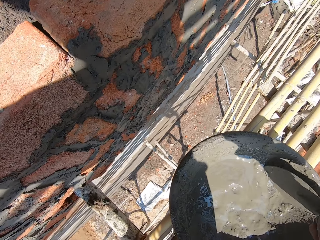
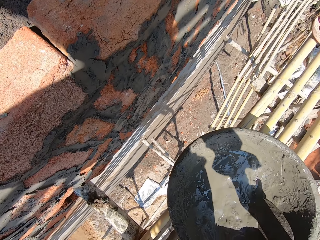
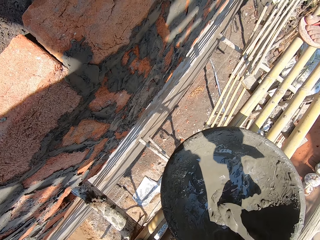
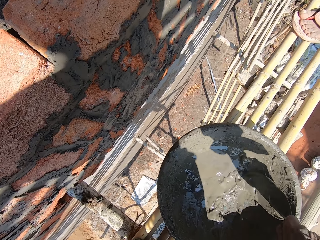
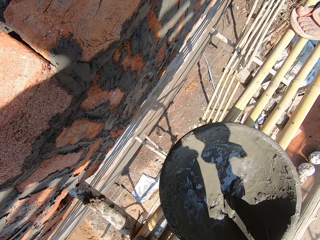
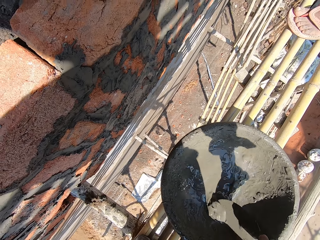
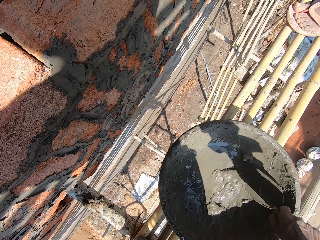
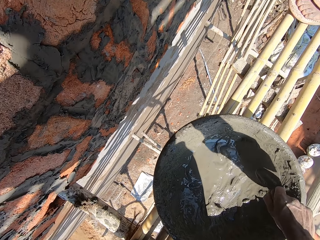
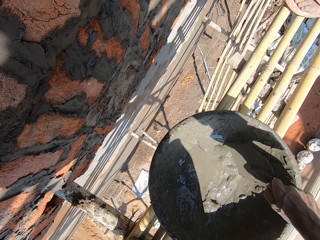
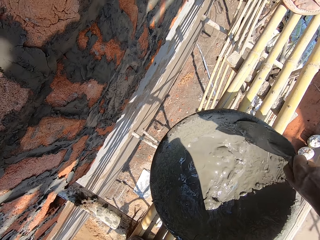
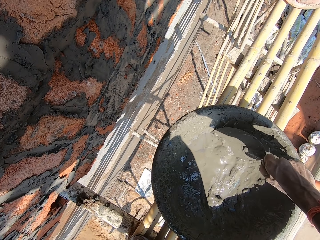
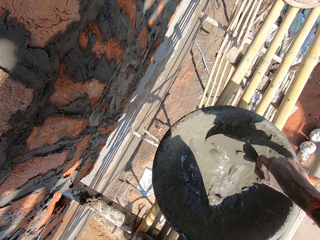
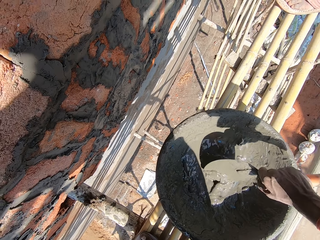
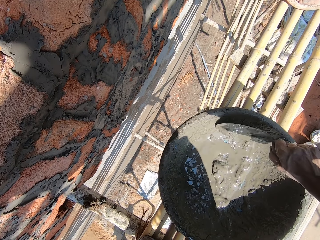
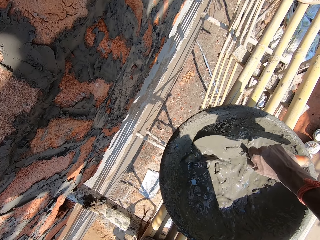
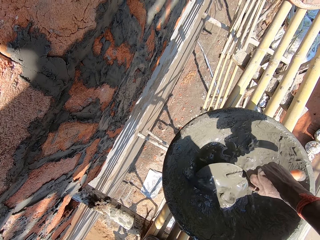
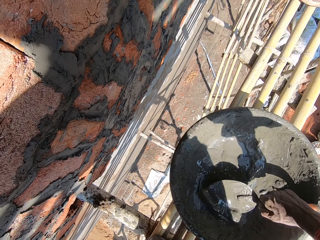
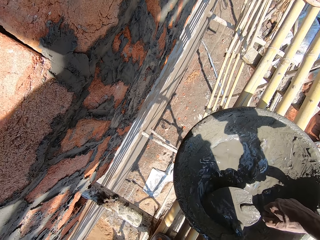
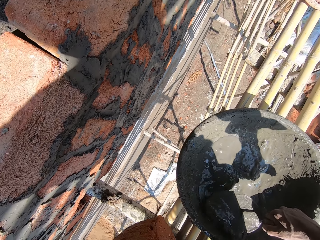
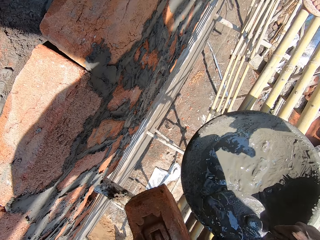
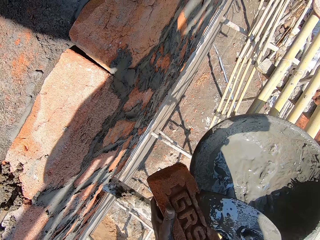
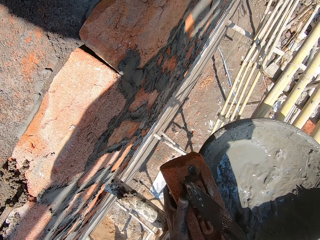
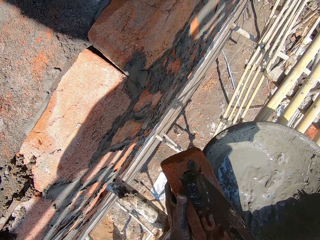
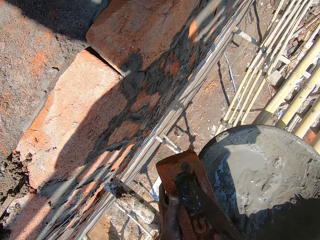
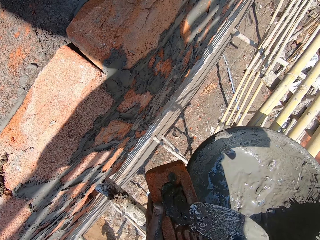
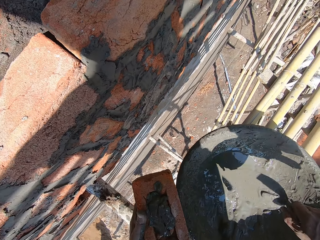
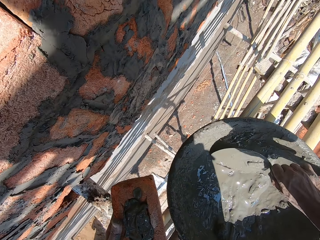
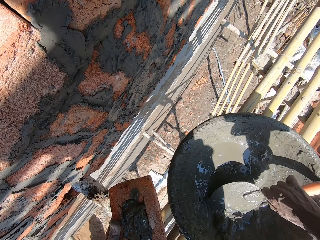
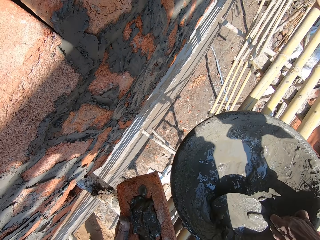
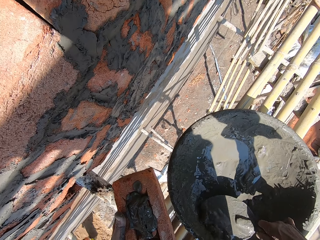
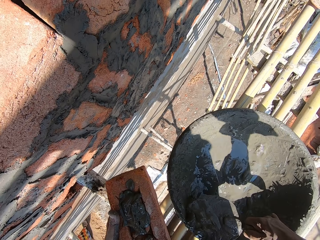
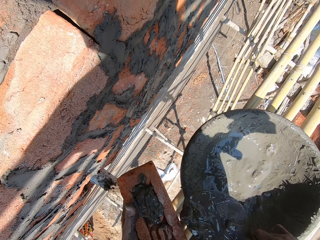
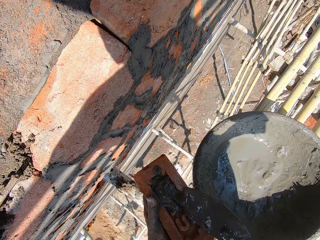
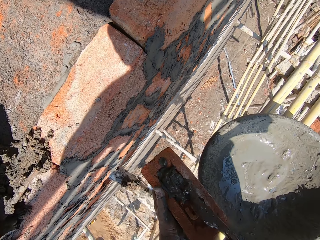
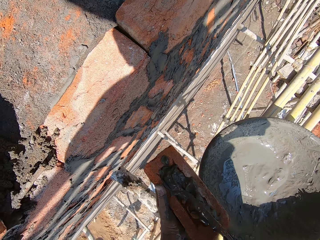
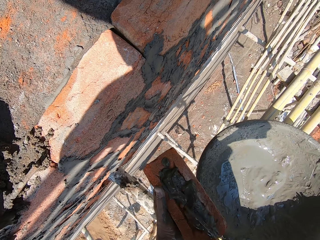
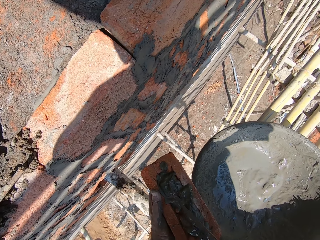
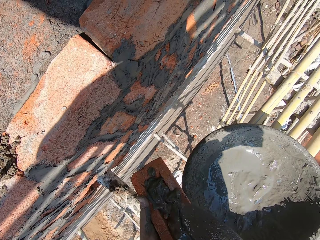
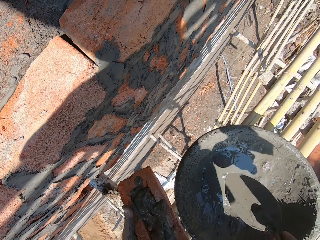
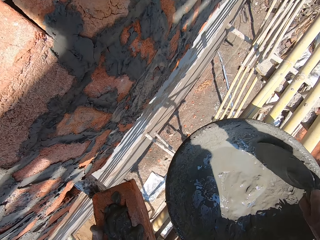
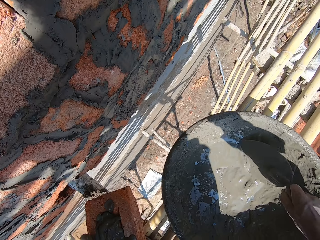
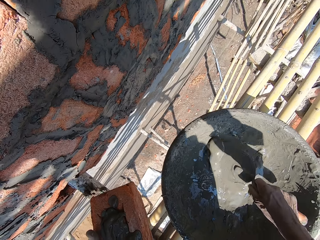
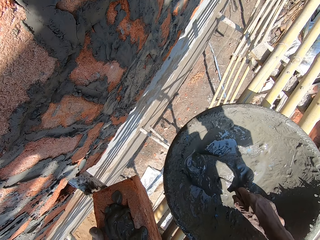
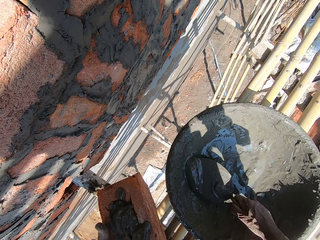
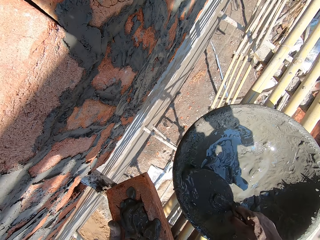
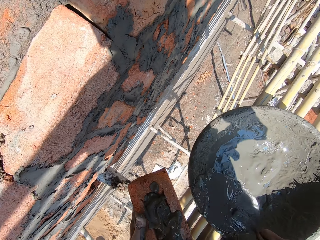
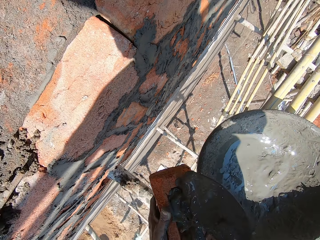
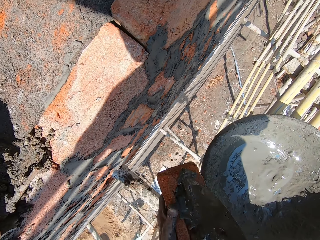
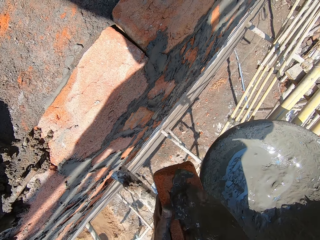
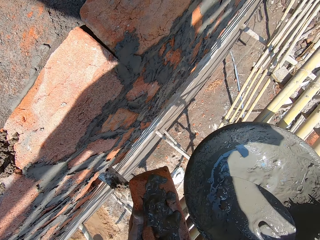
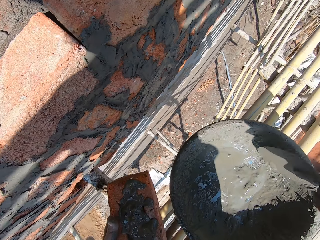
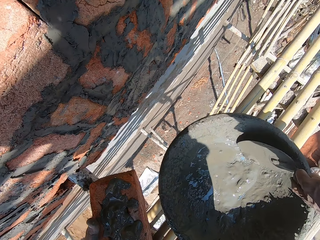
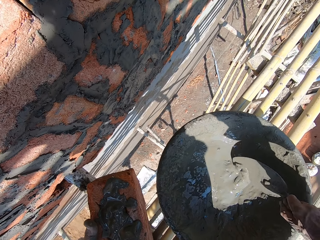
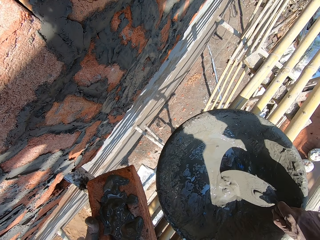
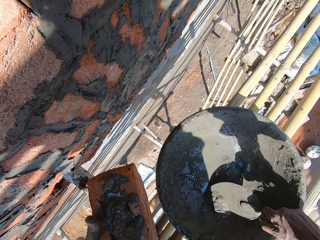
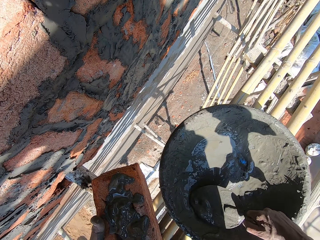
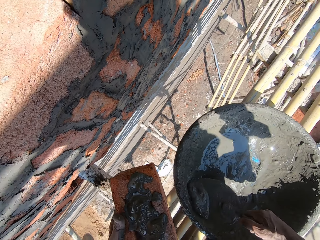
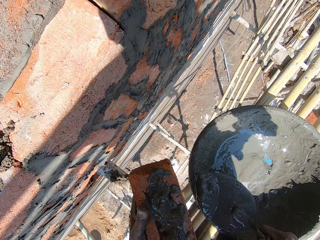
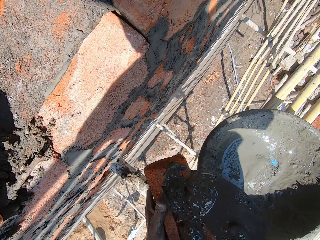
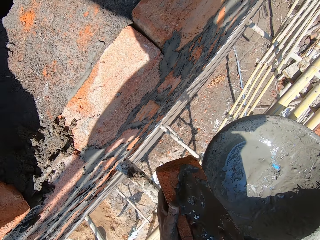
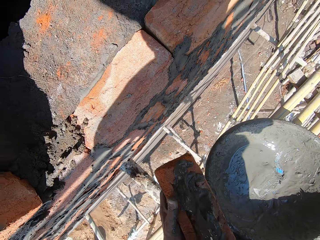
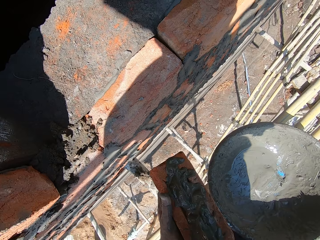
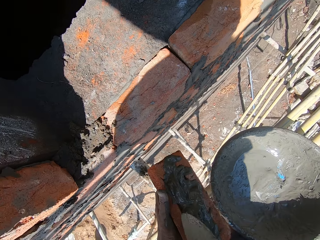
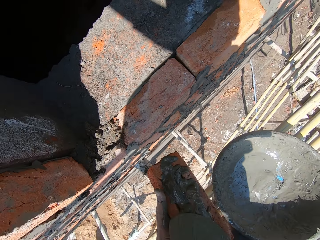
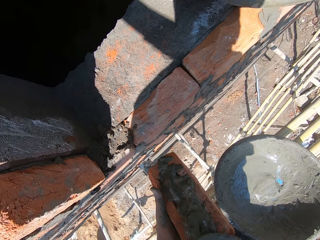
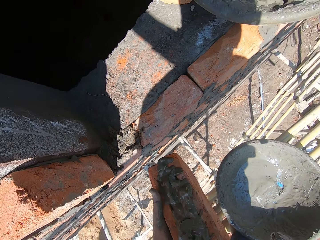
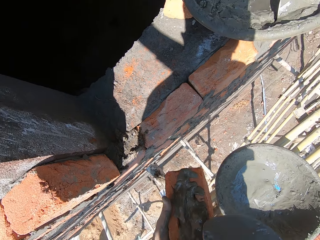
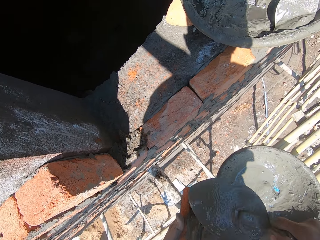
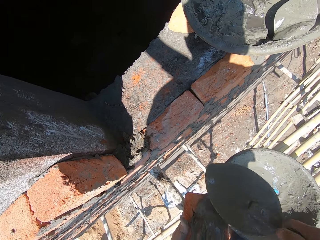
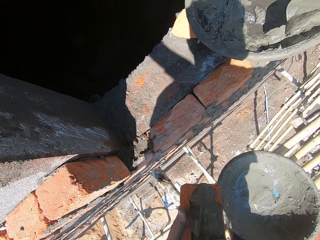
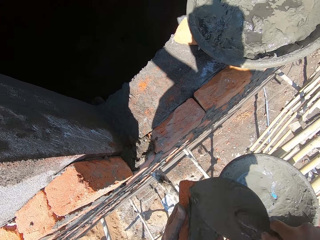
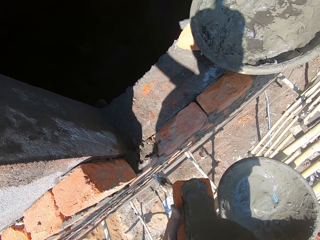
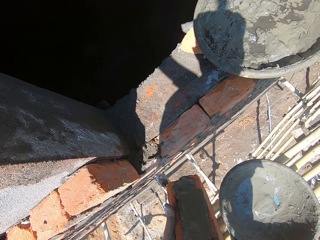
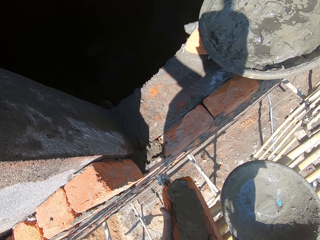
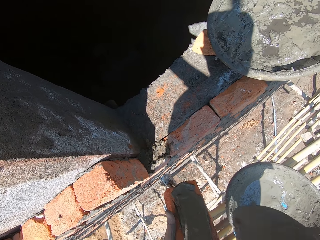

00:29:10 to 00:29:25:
The camera wearer scoops mortar from the head pan with the trowel in his right hand. He stirs cement with the trowel. He spreads the mortar on the brick in his left hand with the trowel in his right hand. He scoops mortar from the head pan with the trowel in his right hand. He spreads the mortar on the brick in his left hand with the trowel in his right hand. He scoops mortar from the head pan with the trowel in his right hand. He spreads the mortar on the brick in his left hand with the trowel in his right hand. He scoops mortar from the head pan with the trowel in his right hand. He spreads the mortar on the brick in his left hand with the trowel in his right hand.

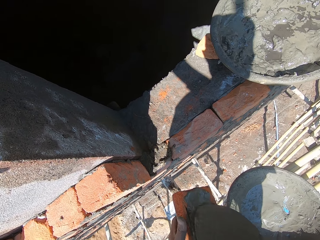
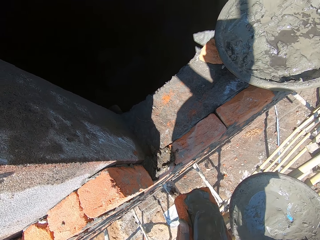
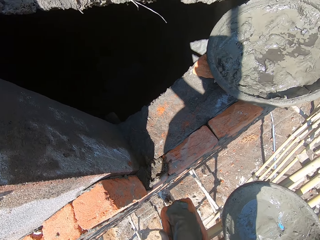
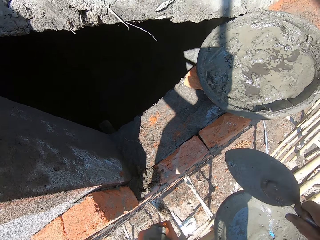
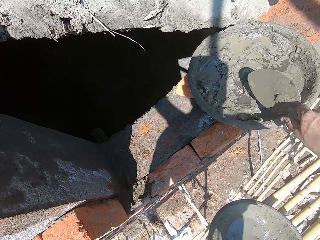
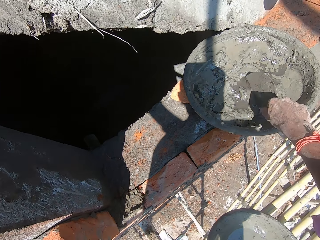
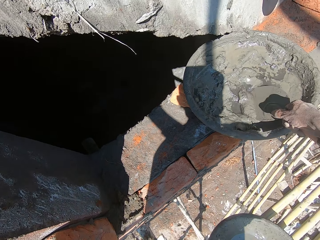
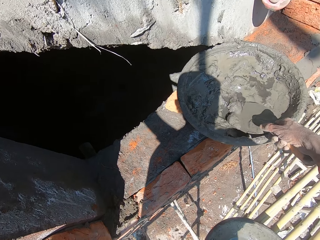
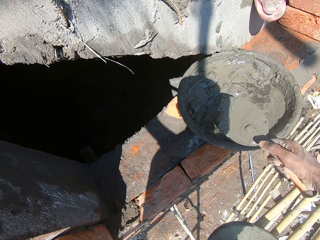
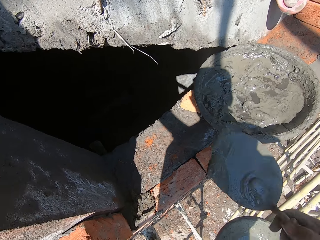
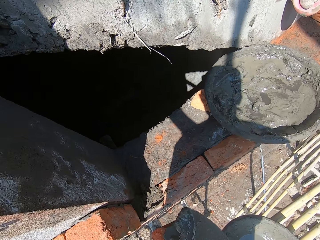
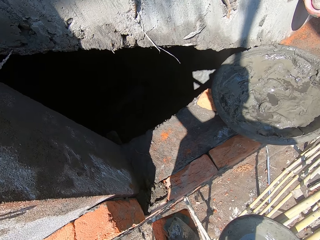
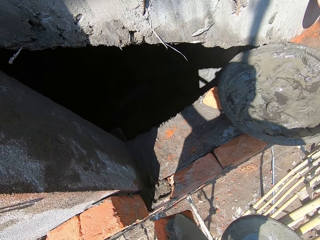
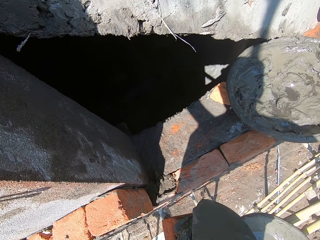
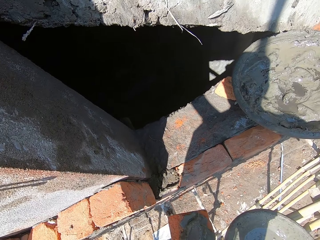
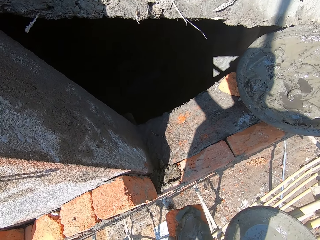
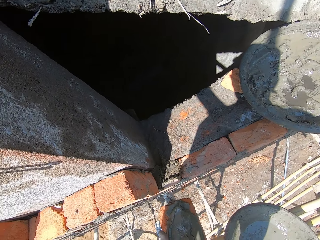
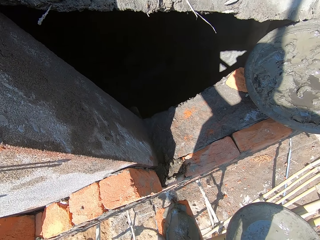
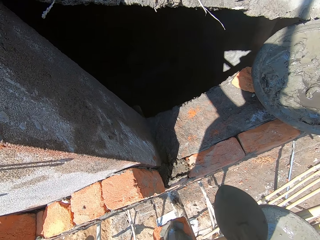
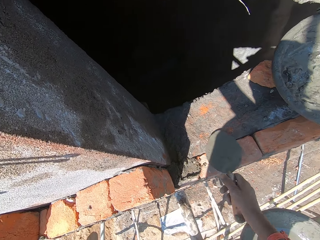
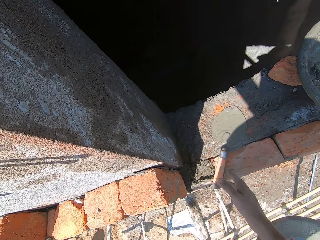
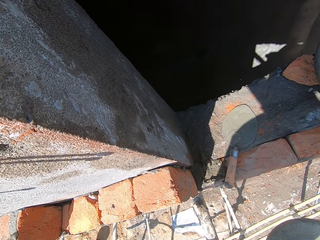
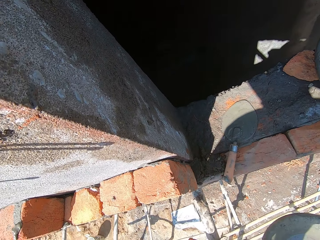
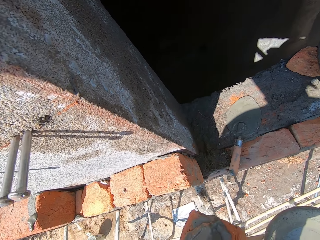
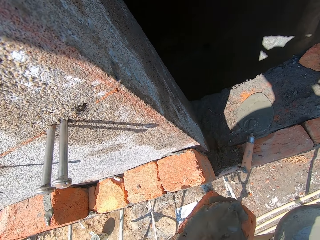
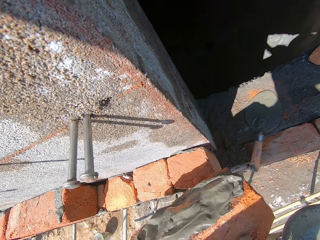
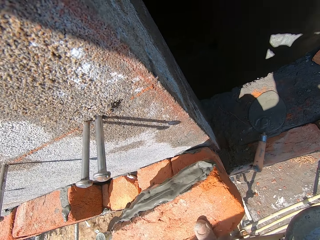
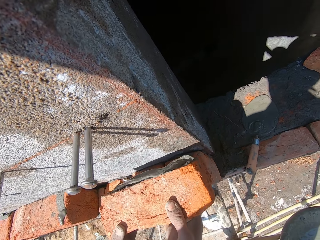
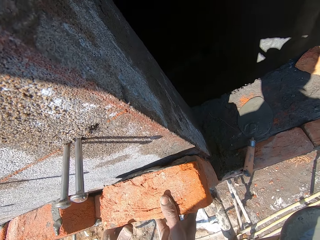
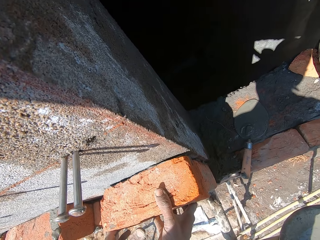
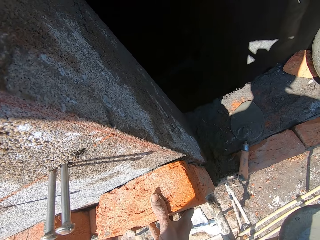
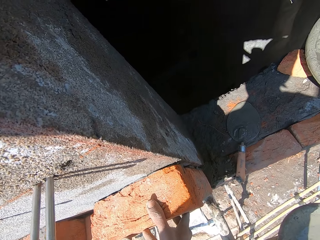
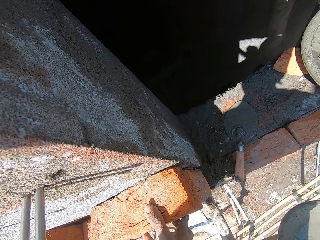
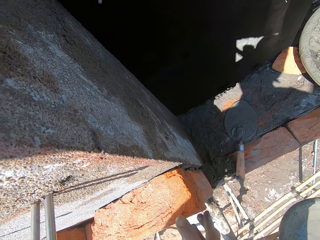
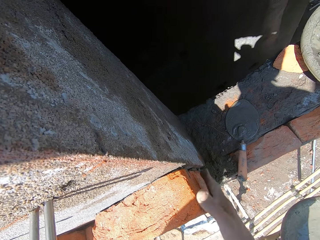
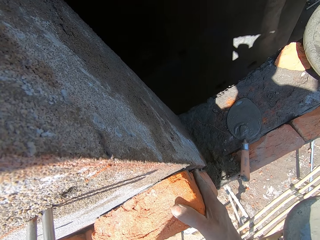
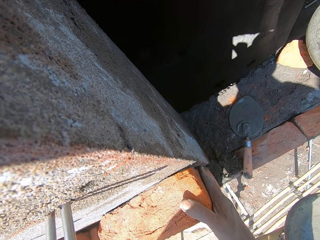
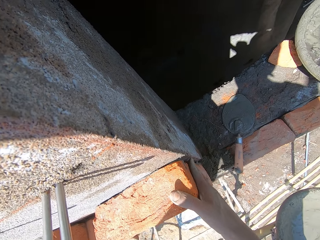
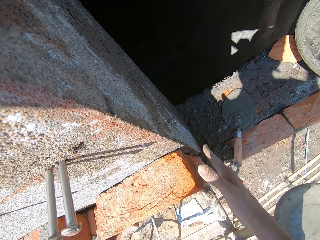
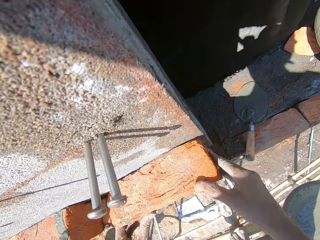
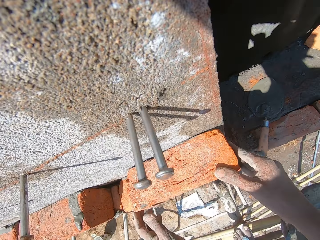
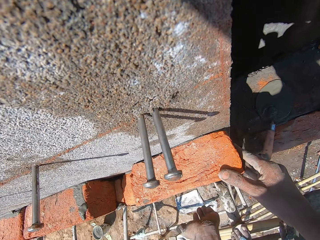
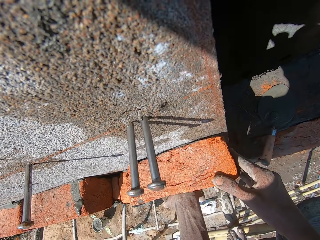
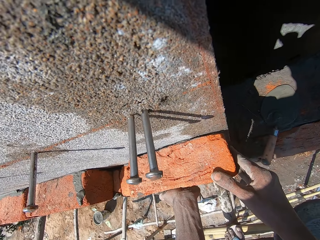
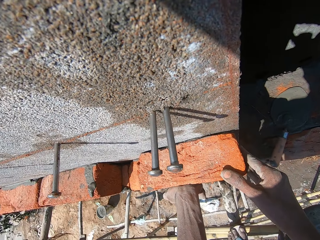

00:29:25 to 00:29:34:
The camera wearer scoops mortar from a head pan on the wall with the trowel in his right hand. He spreads the mortar on the brick in his left hand with the trowel in his right hand. He drops the trowel on the wall with his right hand. He sets the brick on the wall with both hands.
